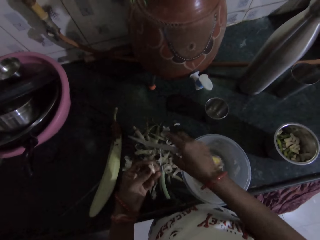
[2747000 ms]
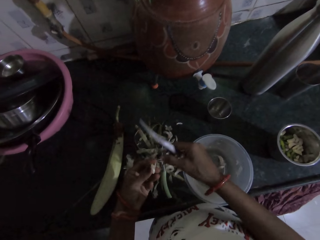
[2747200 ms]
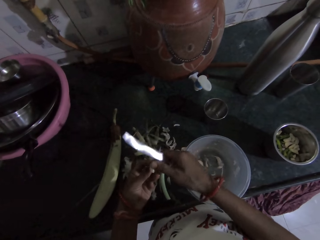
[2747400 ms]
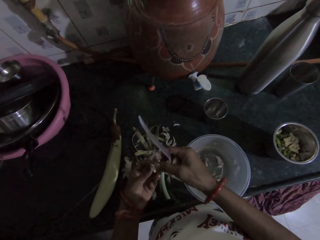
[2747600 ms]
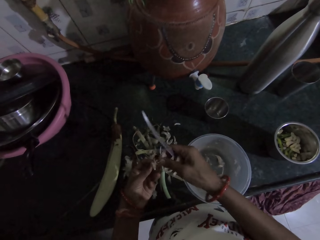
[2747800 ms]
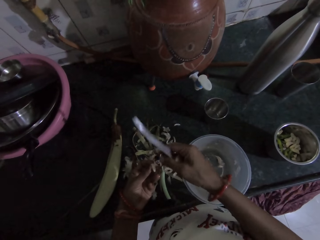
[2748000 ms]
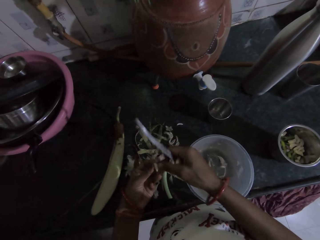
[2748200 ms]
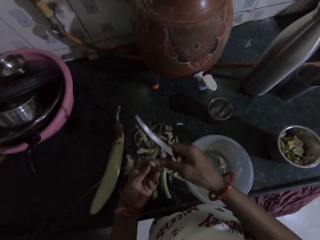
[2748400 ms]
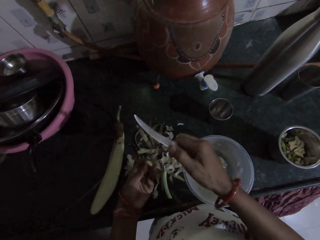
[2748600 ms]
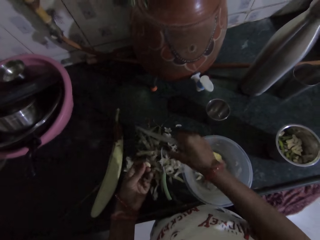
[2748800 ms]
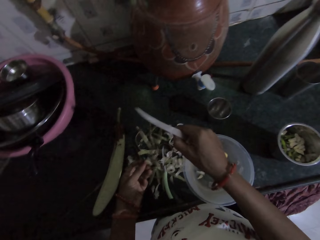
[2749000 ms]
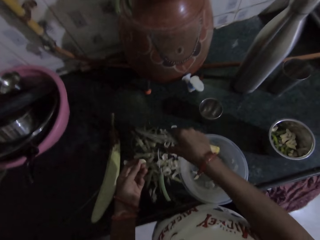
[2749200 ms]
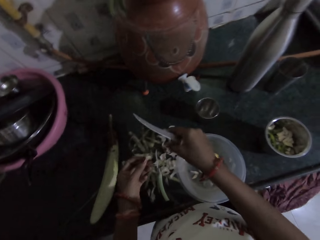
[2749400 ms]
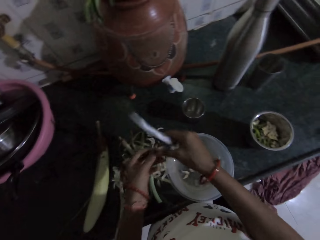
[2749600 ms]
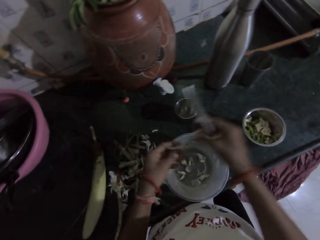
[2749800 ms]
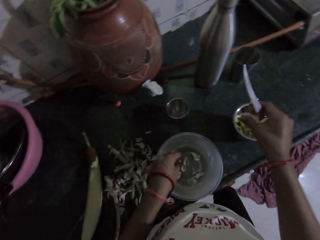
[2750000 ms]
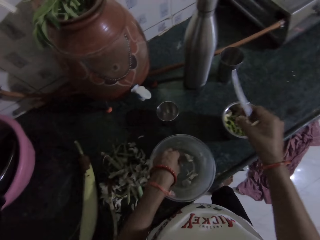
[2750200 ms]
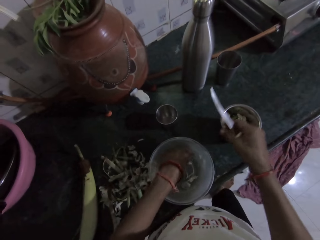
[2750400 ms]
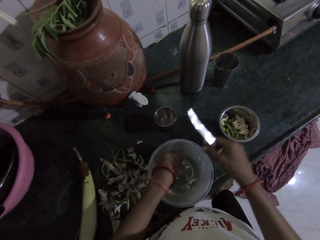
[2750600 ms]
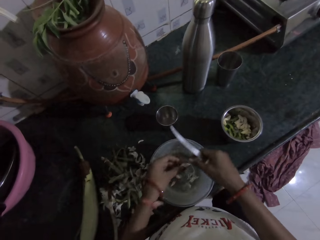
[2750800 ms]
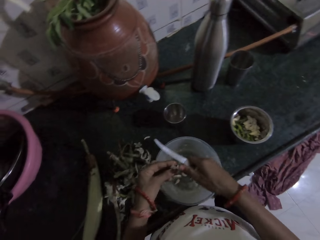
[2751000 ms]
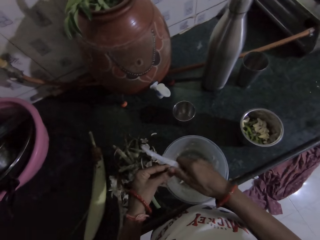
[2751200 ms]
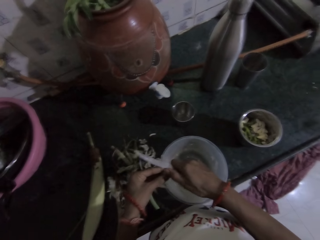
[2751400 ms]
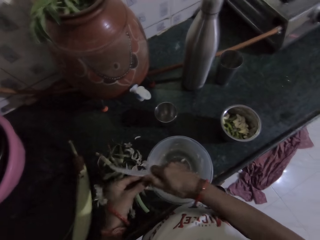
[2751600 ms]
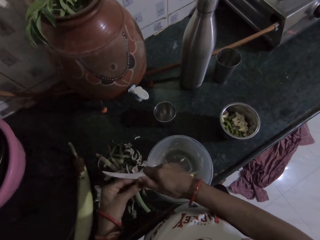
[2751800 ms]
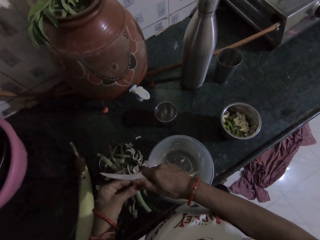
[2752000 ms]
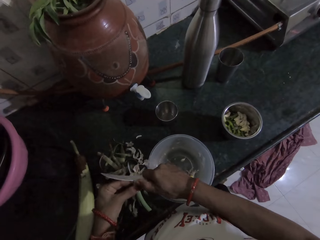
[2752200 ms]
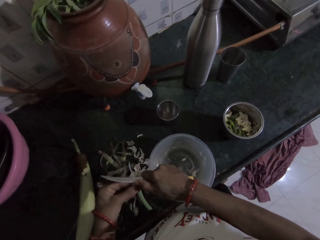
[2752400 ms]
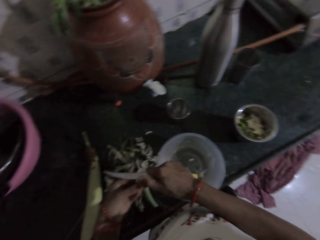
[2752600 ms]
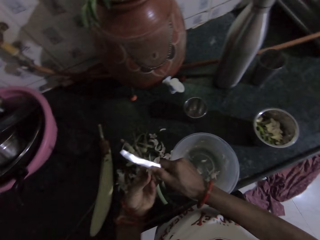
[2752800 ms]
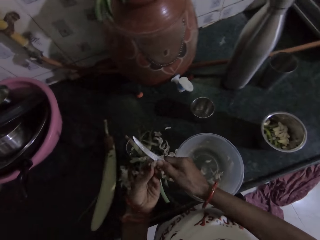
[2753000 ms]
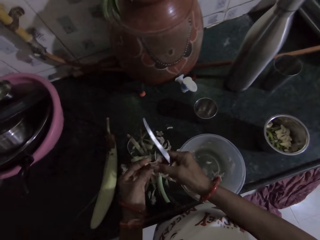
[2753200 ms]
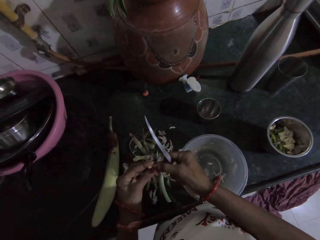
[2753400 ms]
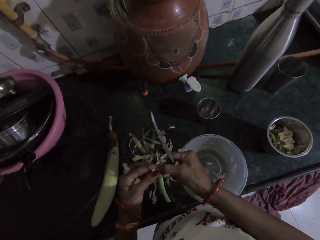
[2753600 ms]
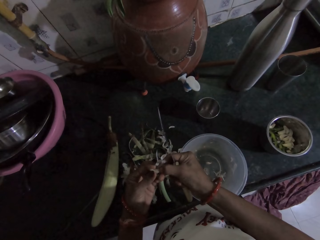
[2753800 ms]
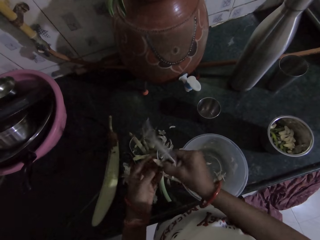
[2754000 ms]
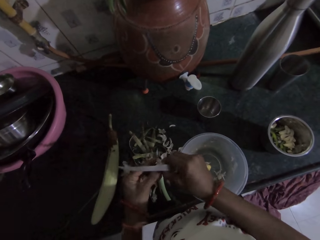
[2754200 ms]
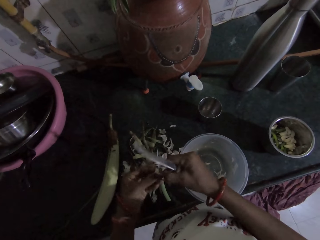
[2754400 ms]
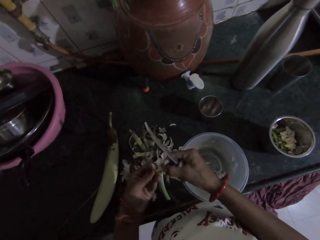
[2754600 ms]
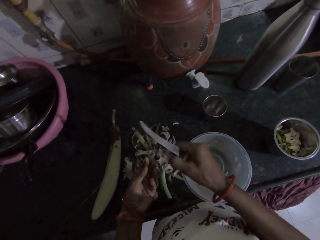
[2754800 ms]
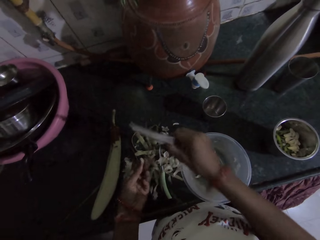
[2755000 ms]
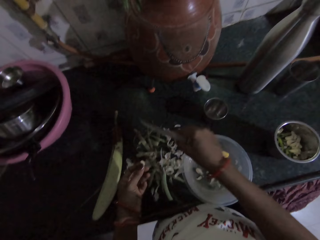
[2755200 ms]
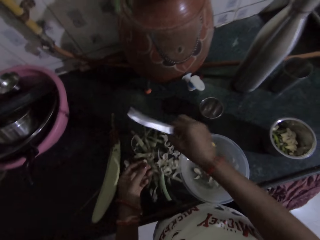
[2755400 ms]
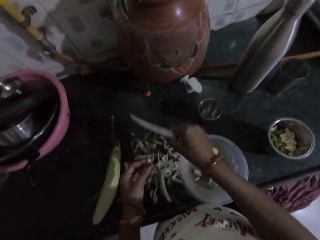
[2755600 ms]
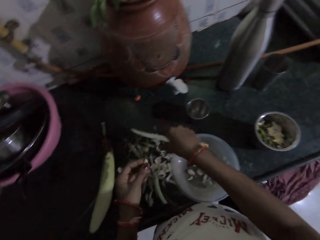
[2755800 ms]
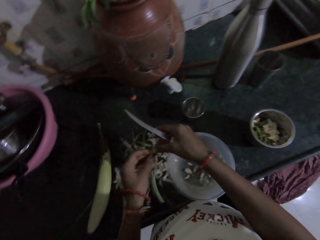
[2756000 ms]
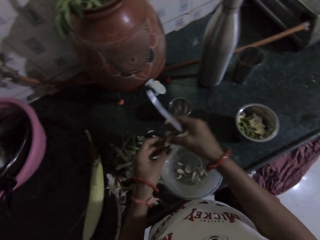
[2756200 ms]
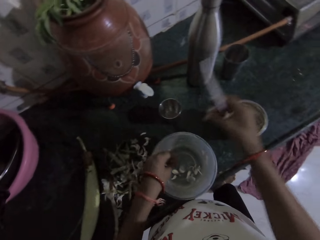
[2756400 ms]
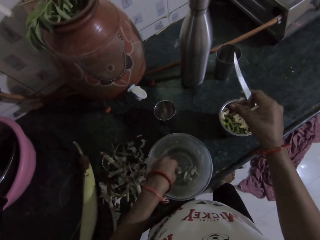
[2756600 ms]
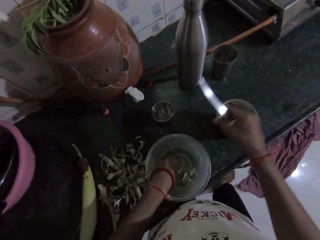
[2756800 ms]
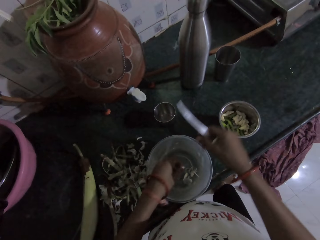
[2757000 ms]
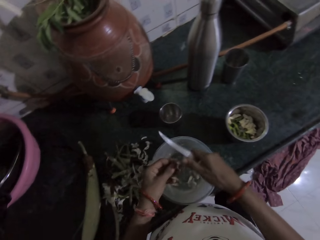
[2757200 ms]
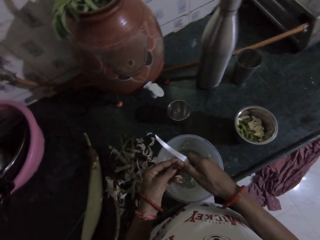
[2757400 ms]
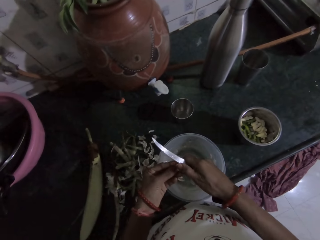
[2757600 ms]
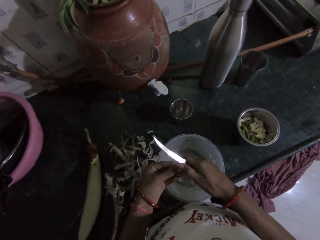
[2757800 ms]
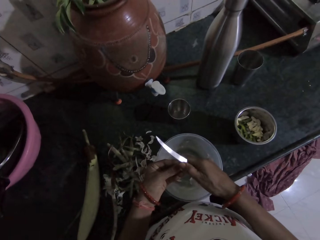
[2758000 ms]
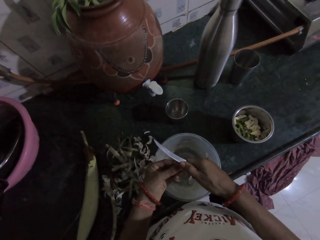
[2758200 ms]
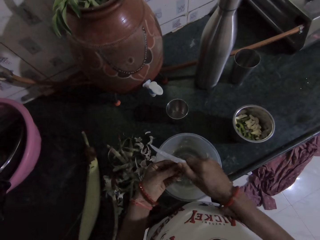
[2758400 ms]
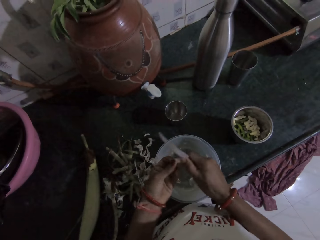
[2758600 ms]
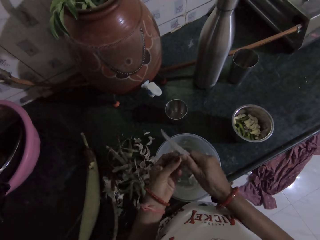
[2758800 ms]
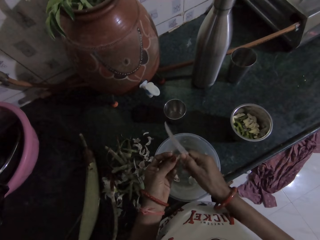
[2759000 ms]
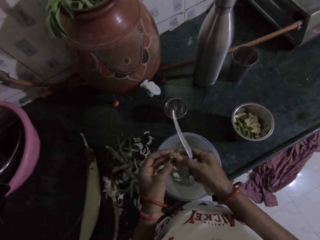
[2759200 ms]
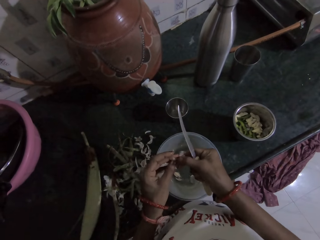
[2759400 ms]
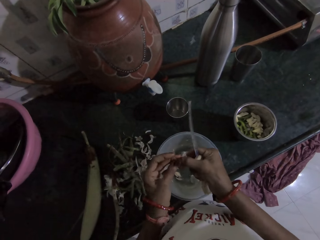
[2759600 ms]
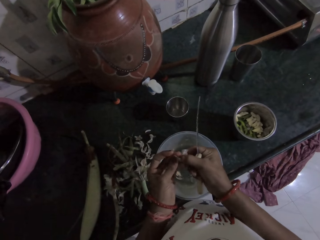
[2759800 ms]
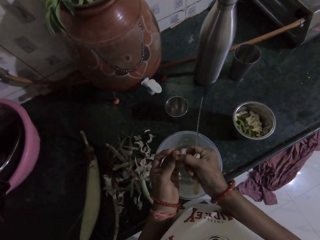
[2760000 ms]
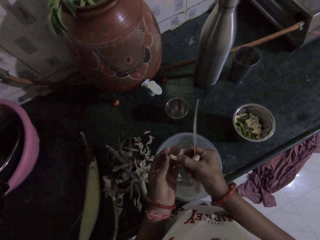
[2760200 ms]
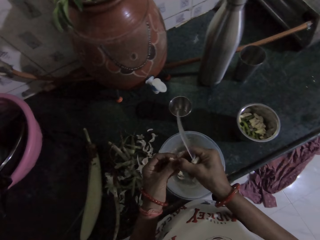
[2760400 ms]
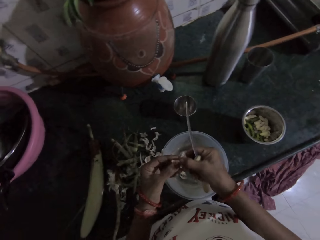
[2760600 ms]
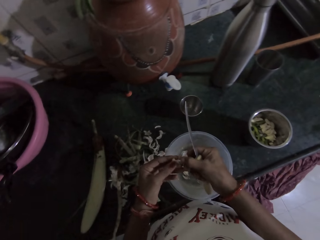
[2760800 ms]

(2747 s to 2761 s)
The camera wearer drops the garlic peel in her right hand on the countertop. She removes peels from the garlic in her left hand with her right hand. She shakes off the garlic peels from her right hand on the countertop. She passes the peeled garlic from her left hand to her right hand. She drops the peeled garlic in the blender container on the countertop with her right hand. She picks up a garlic from the container on the countertop with her left hand. She peels the garlic in her left hand with the knife in her right hand. She peels the garlic in her left hand with her right hand. She shakes off the garlic peels from her right hand on the countertop. She passes the peeled garlic from her left hand to her right hand. She drops the peeled garlic in the blender container on the countertop with her right hand. She picks up a garlic from the container on the countertop with her left hand. She peels the garlic in her left hand with the knife in her right hand. She peels the garlic in her left hand with her right hand.

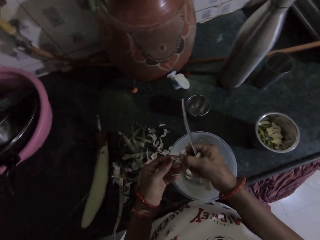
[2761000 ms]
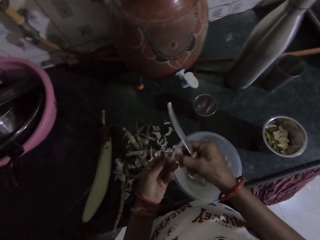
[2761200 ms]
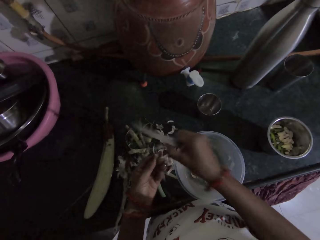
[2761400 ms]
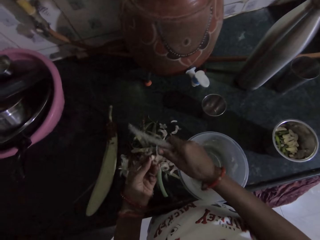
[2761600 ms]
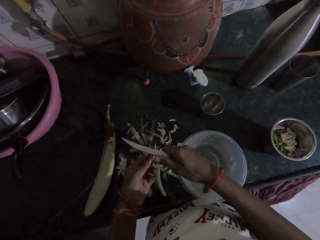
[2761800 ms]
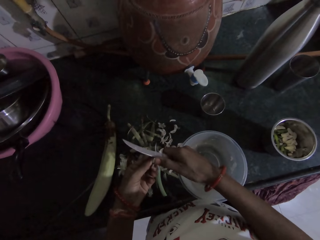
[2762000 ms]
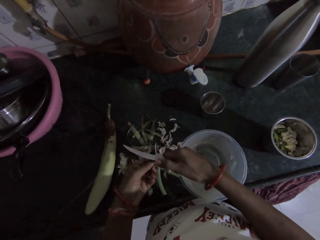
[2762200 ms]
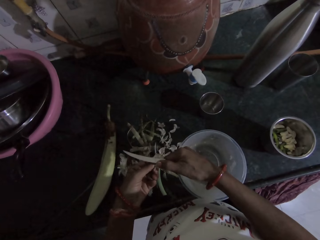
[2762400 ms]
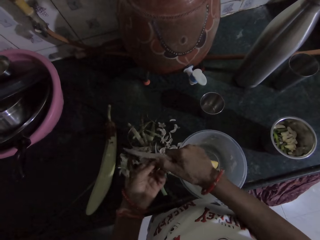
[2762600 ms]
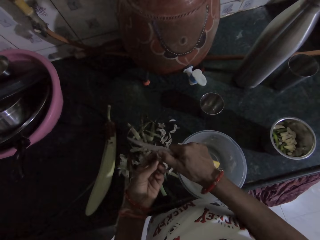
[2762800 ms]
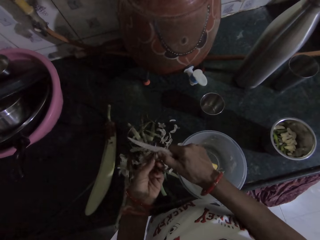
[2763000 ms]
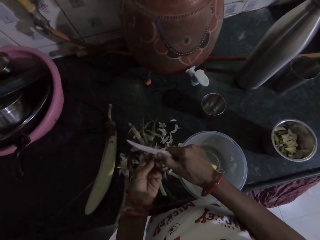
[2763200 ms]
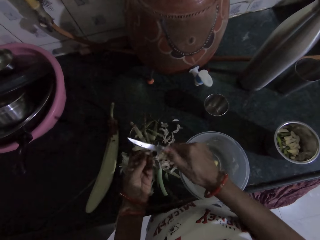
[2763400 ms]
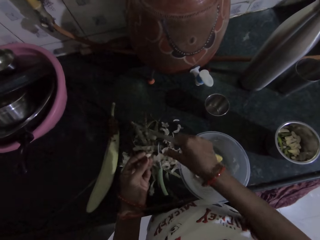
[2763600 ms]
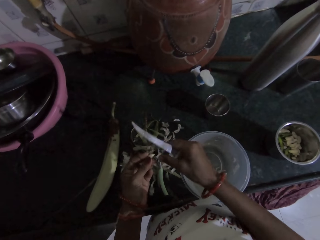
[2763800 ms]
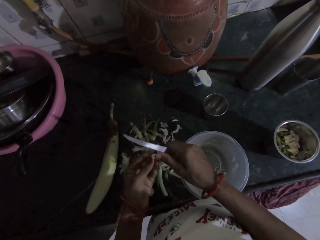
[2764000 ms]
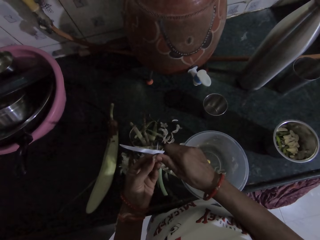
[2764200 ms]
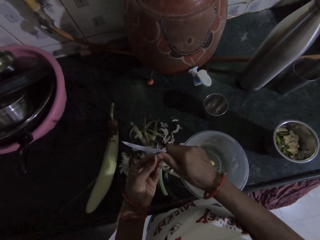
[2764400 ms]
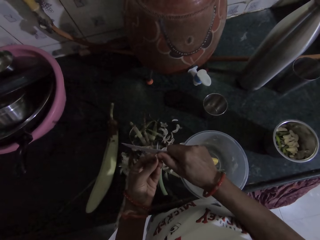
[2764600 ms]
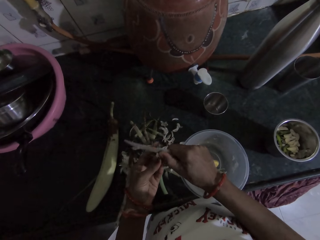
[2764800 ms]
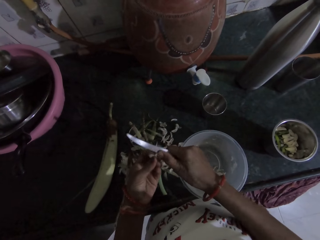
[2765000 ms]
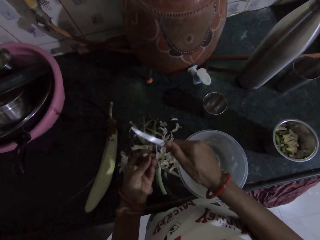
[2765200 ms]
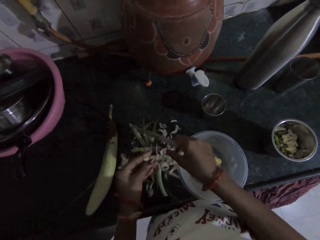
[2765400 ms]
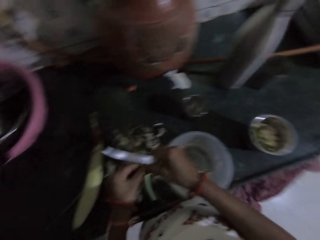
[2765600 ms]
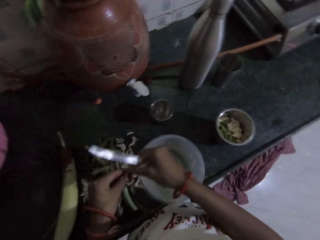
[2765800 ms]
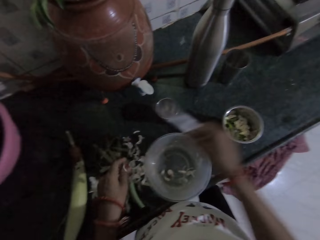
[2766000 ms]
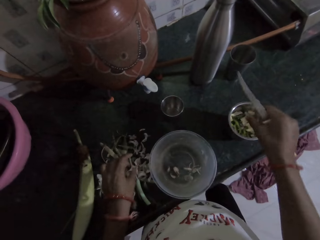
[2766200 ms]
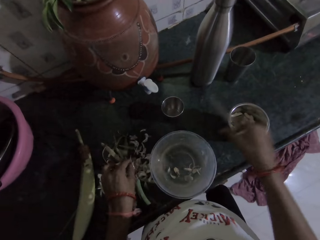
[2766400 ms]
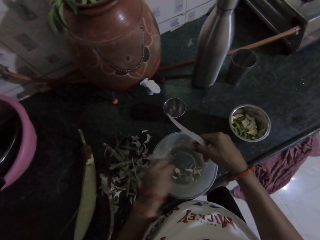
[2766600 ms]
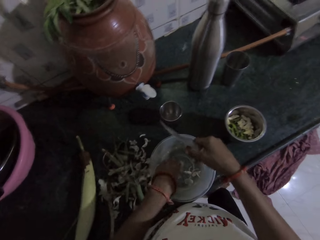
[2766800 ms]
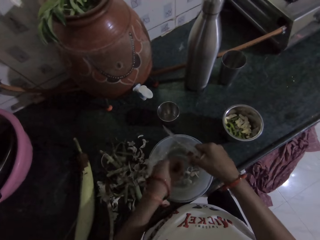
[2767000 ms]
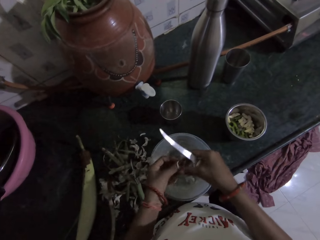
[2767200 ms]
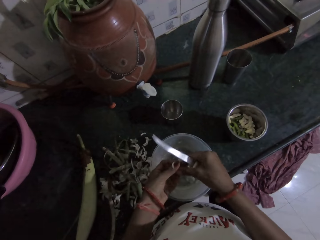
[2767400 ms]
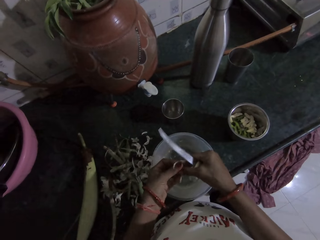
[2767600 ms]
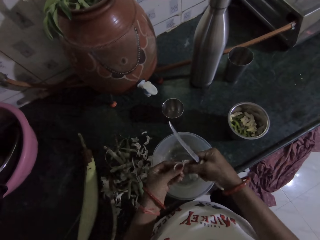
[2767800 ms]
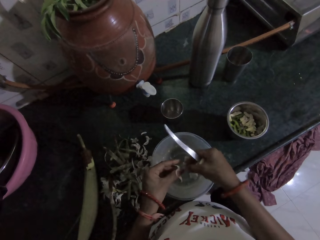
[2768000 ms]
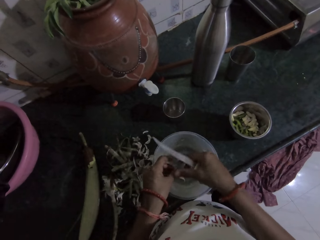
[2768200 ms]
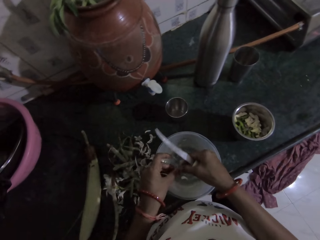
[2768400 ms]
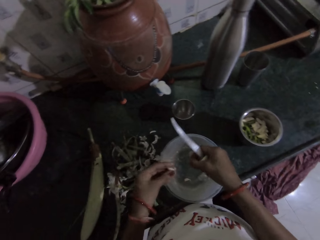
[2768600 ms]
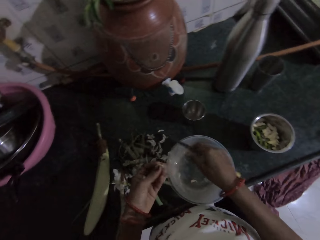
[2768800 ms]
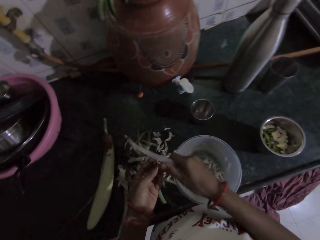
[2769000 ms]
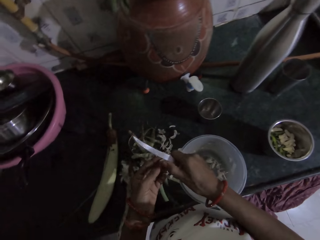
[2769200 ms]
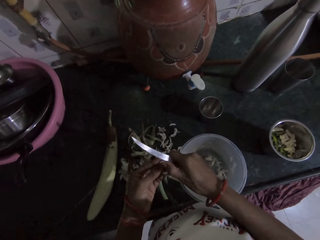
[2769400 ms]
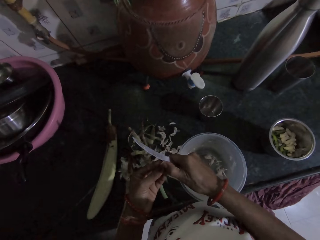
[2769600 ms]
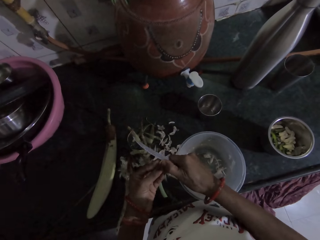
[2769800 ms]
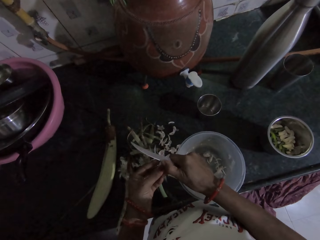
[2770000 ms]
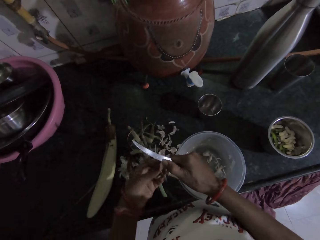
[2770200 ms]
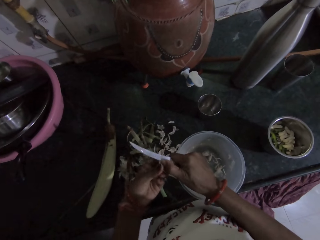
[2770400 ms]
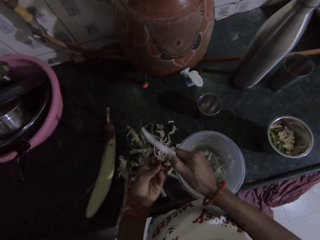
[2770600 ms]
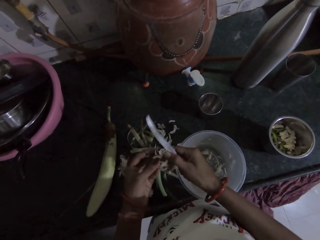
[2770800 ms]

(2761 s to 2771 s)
The camera wearer peels the garlic in her left hand with the knife in her right hand. She peels the garlic in her left hand with her right hand. She removes the garlic peel from the knife with her right hand. She peels the garlic in her left hand with the knife in her right hand. She removes the garlic peel from the knife with her right hand. She passes the peeled garlic from her left hand to her right hand. She drops the peeled garlic in the blender container on the countertop with her right hand. She picks up a garlic from the container on the countertop with her left hand. She divides the garlic with her hands. She drops a part of the garlic in the container on the countertop with her right hand. She peels the garlic in her left hand with her right hand. She shakes off the garlic peel from her right hand into the container on the countertop. She peels the garlic in her left hand with the knife in her right hand.
